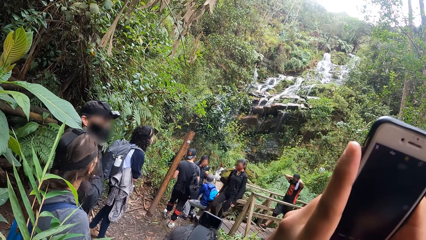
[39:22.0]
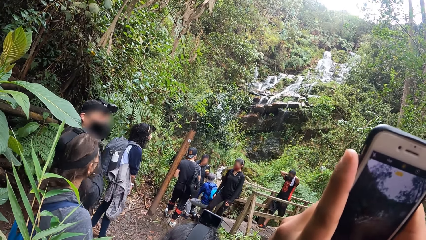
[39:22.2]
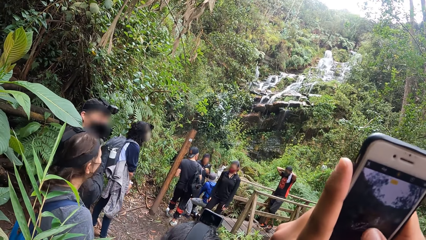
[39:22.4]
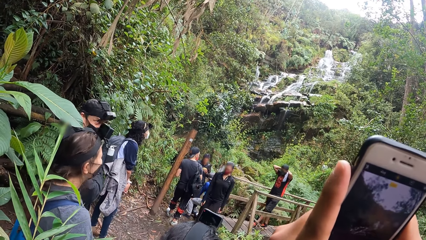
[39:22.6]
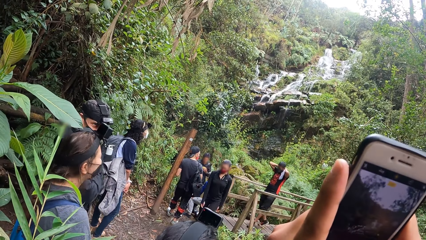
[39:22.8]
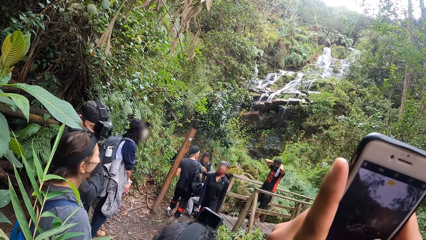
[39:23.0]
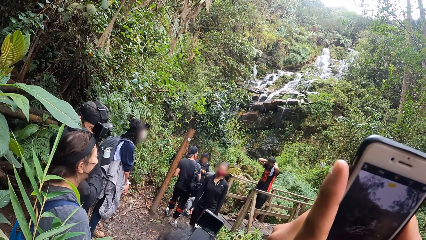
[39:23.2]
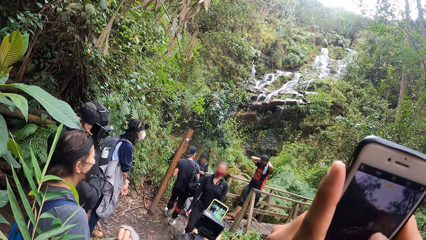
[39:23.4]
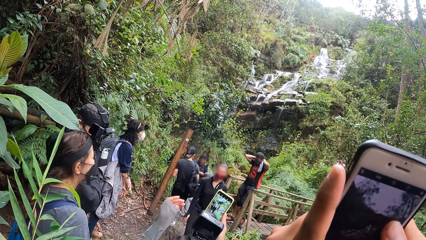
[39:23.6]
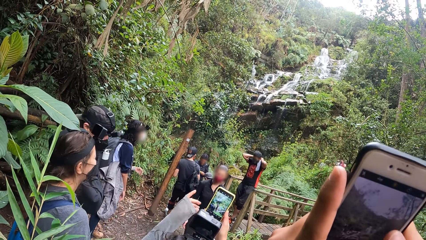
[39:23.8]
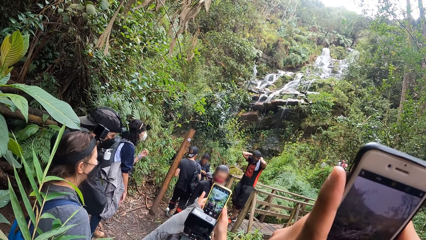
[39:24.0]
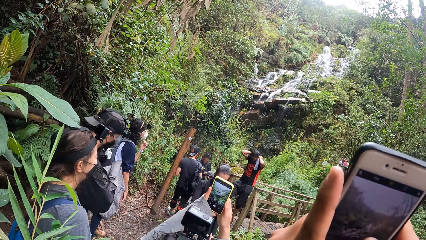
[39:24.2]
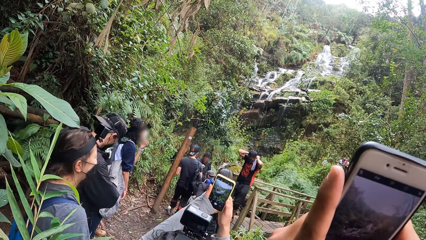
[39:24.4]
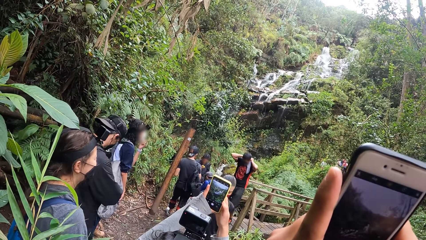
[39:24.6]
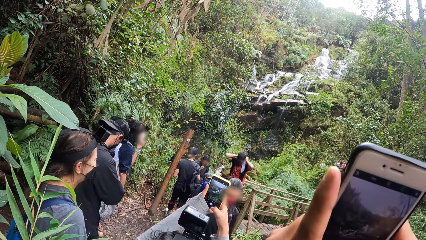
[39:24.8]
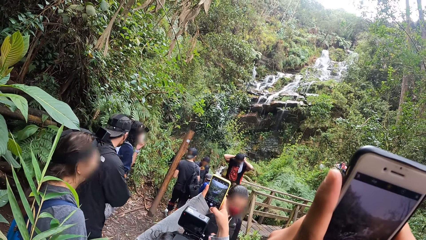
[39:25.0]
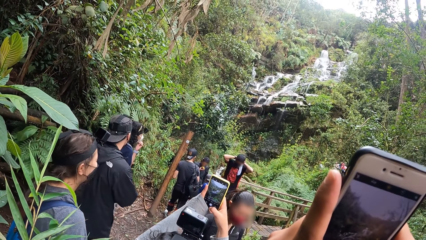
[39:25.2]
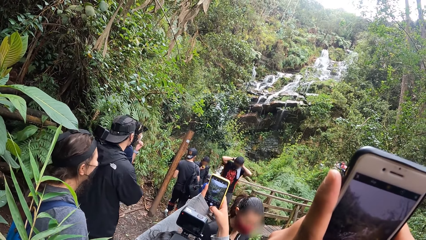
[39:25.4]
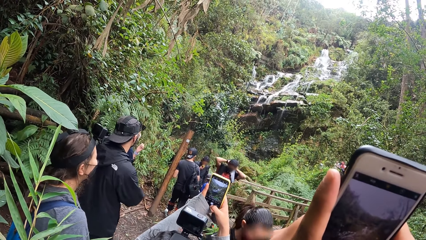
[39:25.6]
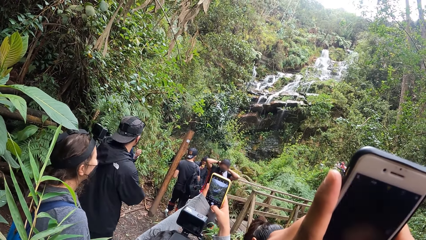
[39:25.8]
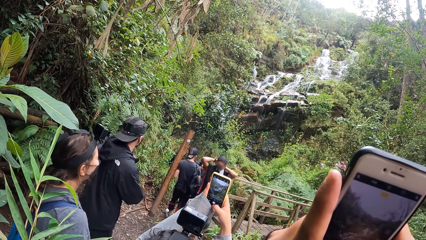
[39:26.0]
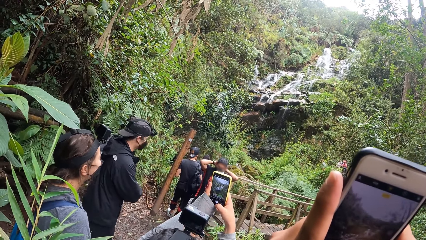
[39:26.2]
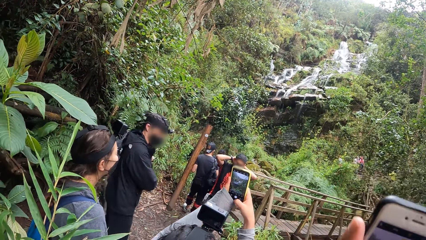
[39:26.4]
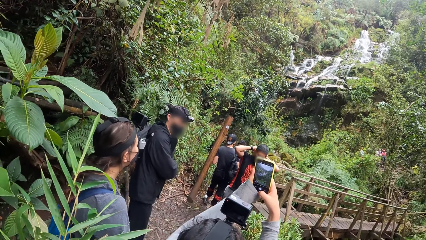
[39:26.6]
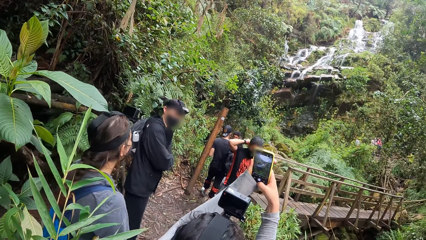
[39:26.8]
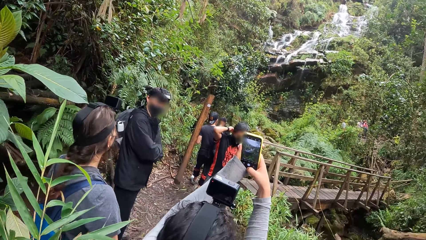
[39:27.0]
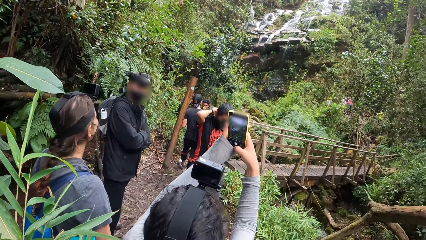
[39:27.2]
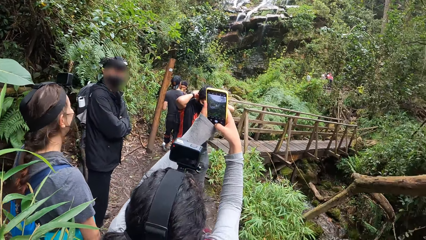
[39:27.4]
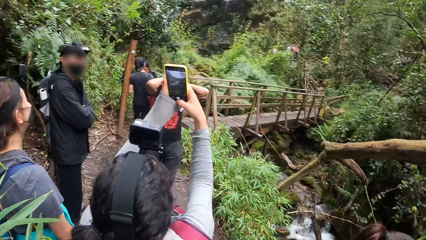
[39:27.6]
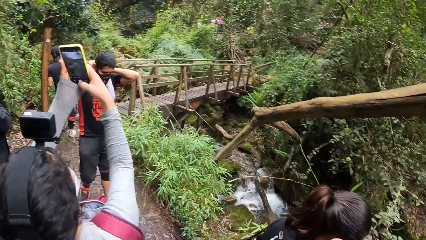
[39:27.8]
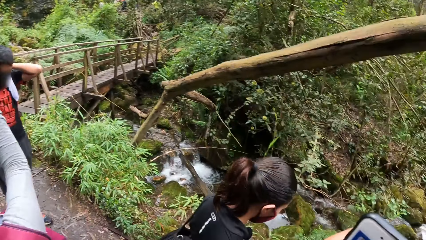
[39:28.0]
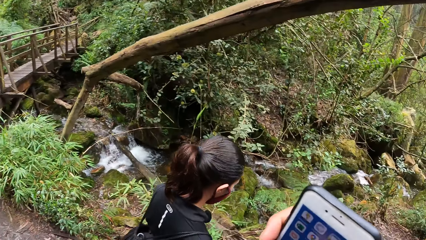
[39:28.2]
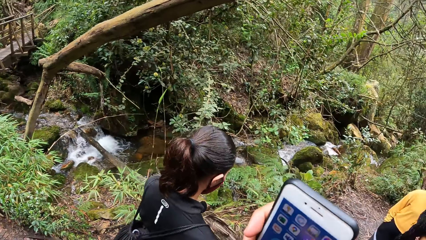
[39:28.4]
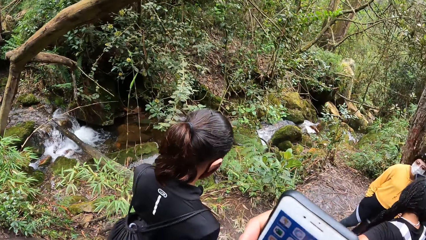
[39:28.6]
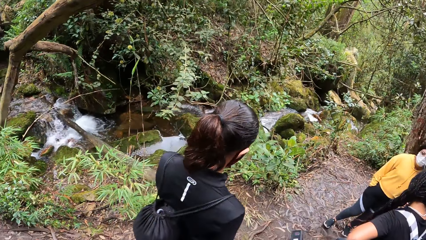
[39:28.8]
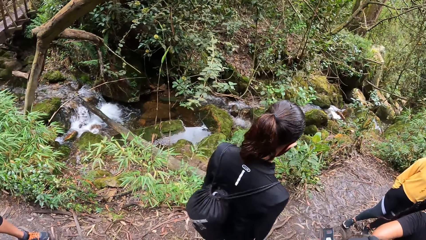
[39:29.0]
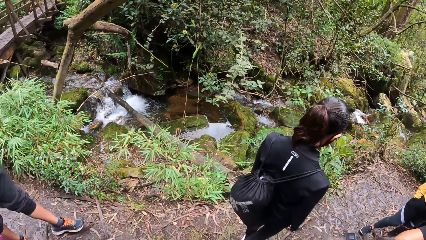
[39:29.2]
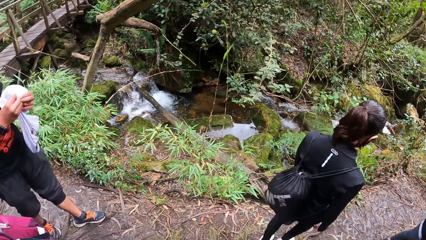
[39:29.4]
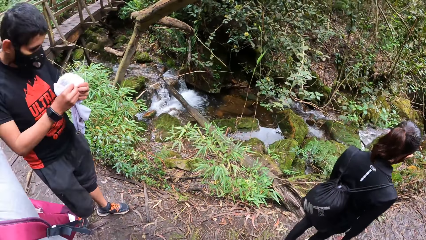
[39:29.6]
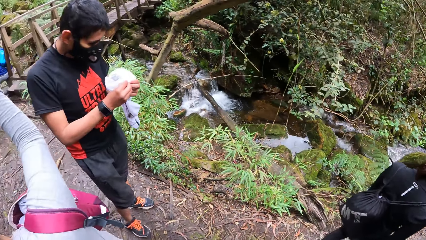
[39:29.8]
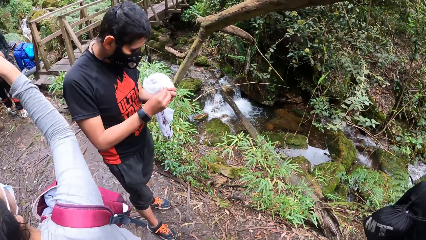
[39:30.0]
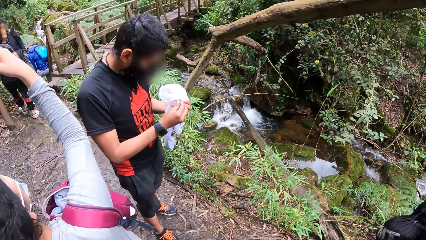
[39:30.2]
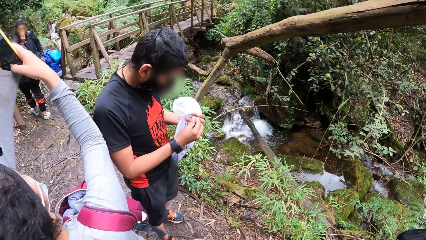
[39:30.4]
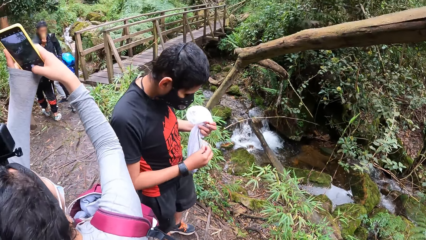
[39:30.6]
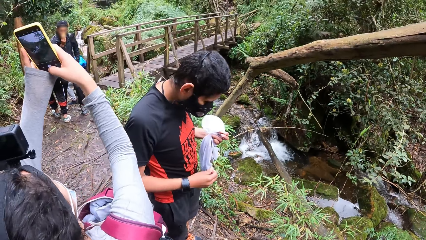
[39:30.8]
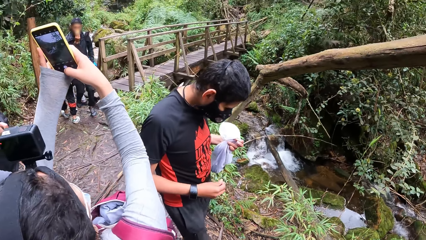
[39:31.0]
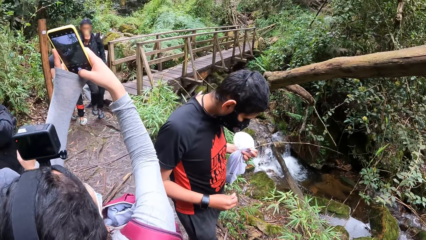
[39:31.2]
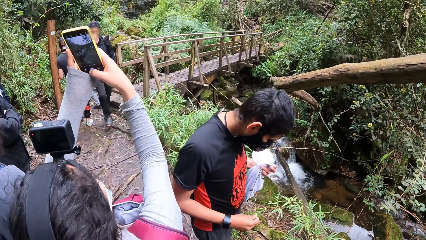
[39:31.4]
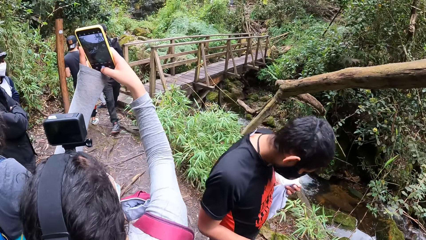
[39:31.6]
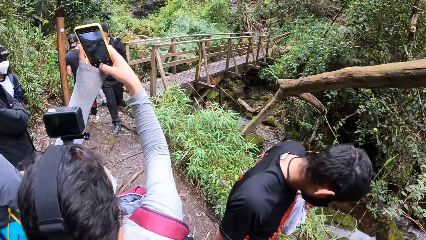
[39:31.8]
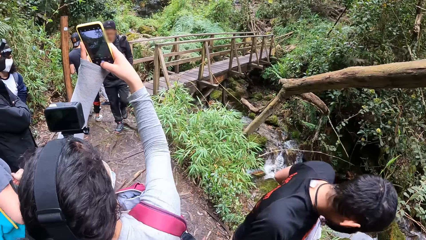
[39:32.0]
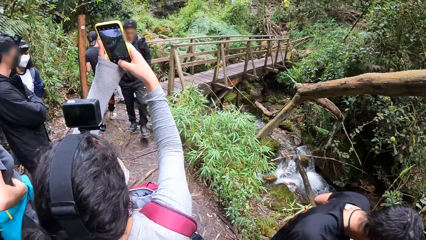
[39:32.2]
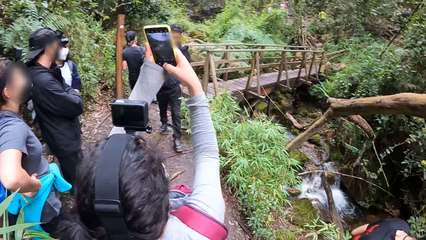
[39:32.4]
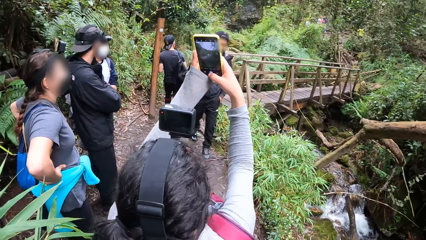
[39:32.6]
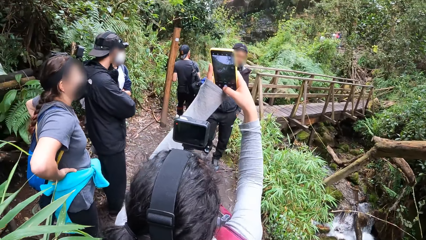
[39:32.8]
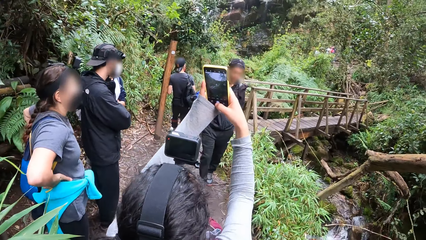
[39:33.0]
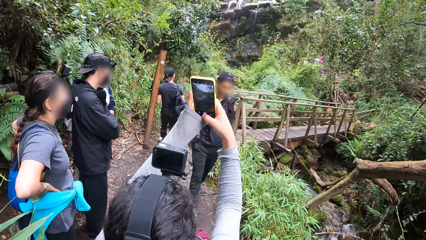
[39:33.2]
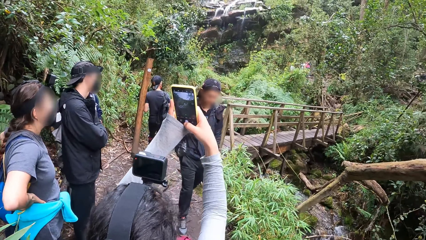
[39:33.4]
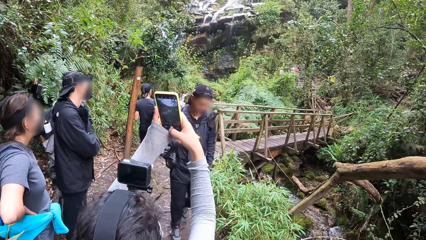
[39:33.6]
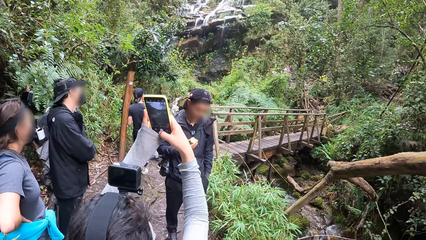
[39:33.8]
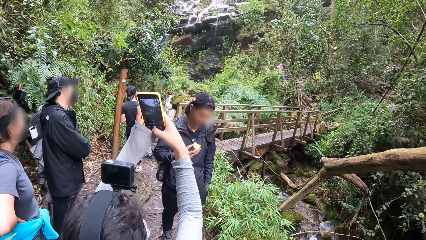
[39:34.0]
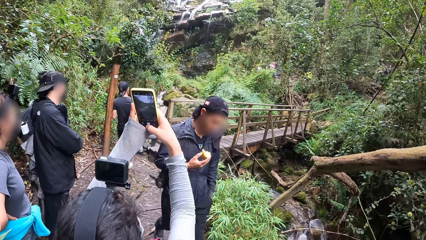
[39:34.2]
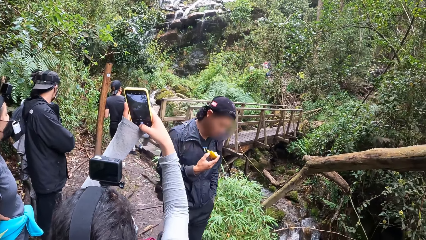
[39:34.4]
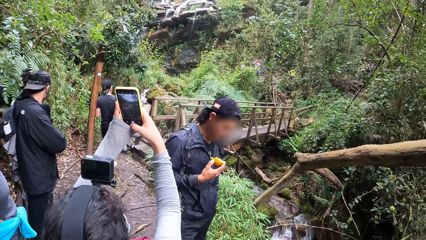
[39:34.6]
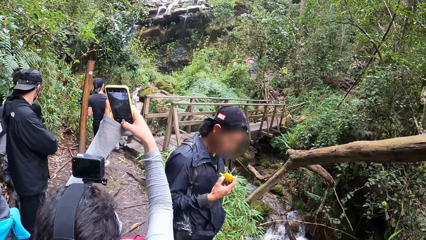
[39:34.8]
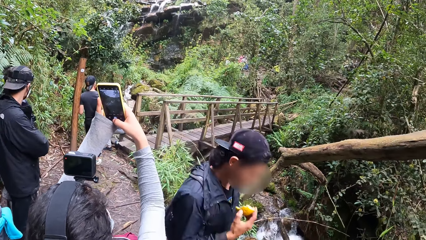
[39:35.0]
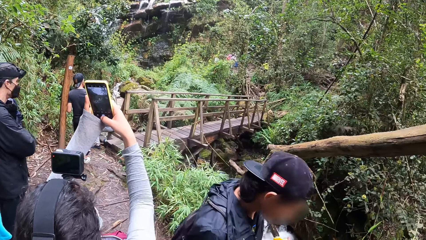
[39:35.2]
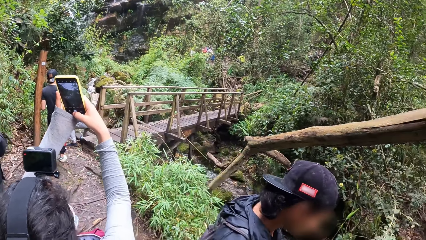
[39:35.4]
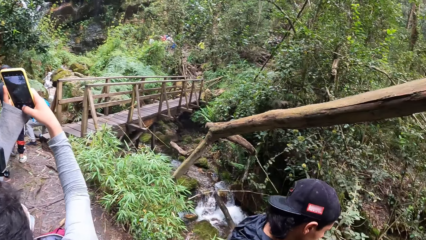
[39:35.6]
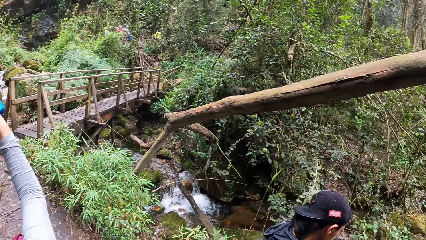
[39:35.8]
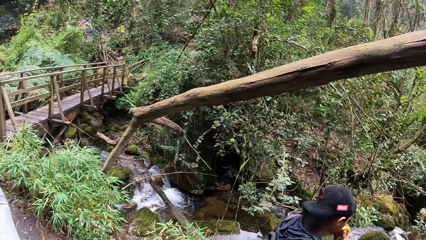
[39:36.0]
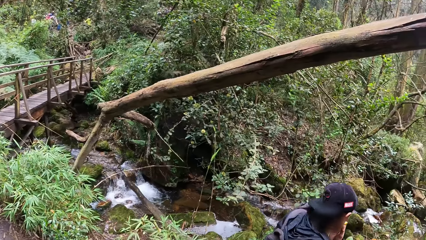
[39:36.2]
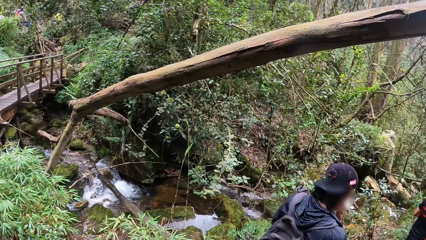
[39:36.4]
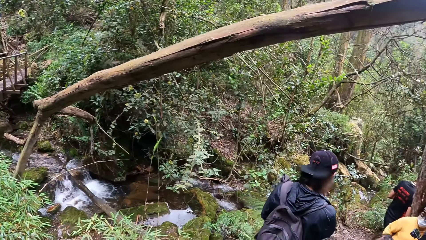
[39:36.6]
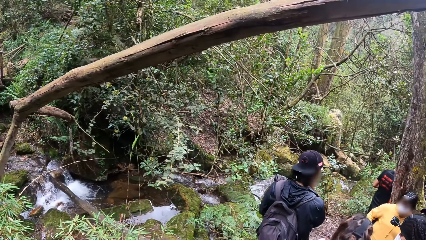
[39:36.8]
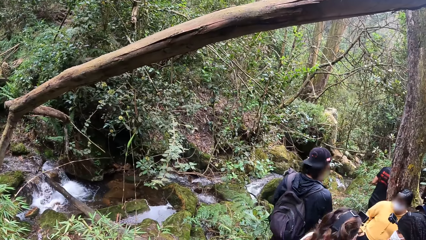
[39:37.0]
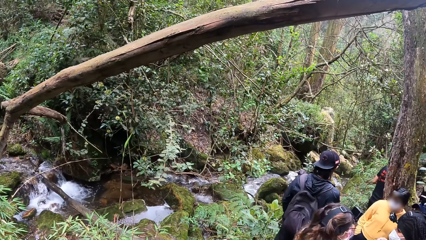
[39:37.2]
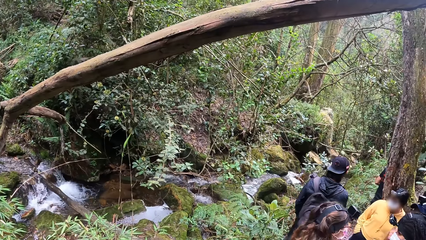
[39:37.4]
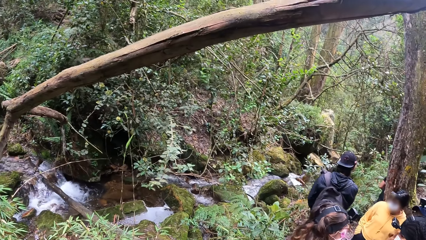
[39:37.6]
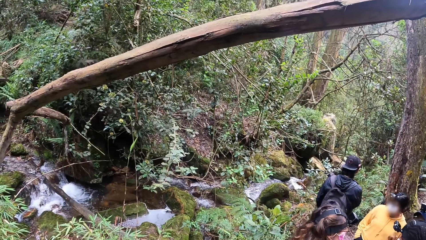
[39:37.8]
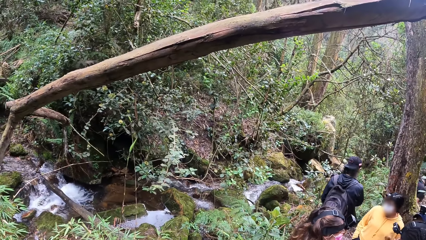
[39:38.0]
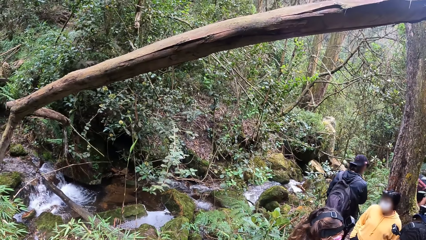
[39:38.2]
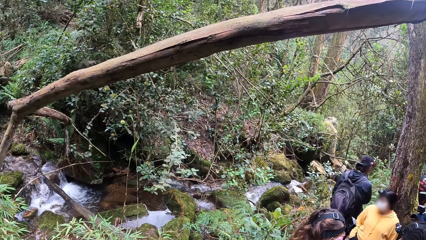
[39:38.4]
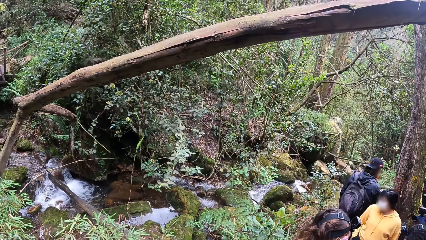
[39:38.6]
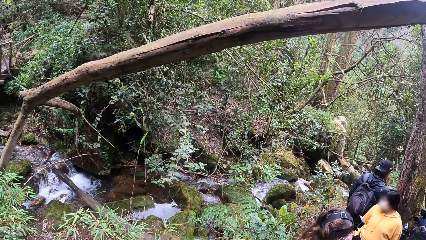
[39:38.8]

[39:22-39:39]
A woman takes a picture. The camera wearer takes a picture. The woman takes a picture. The camera wearer looks around the forest. The woman takes a picture. The camera wearer looks around the forest.
